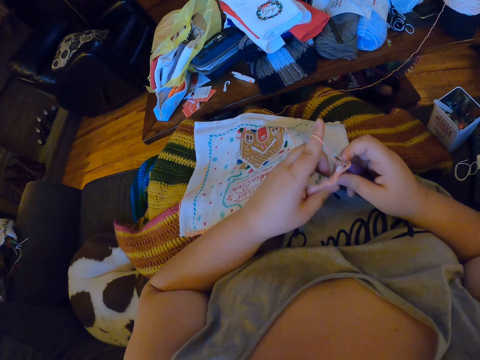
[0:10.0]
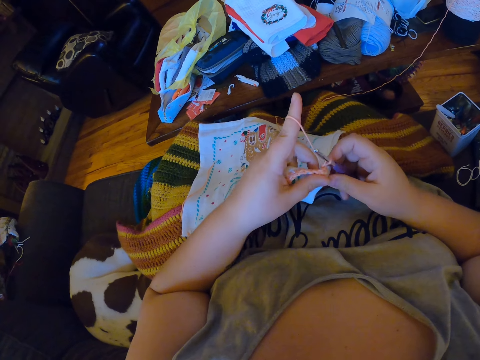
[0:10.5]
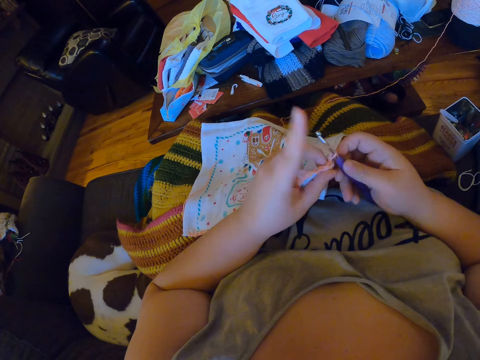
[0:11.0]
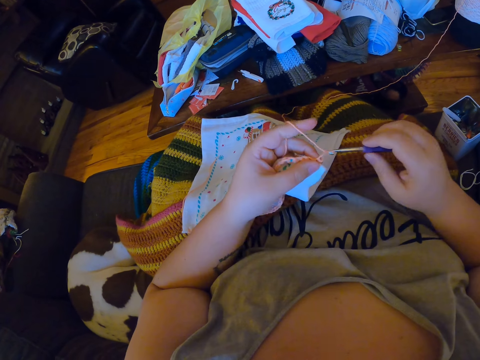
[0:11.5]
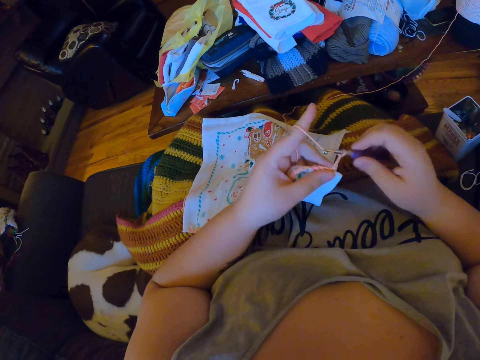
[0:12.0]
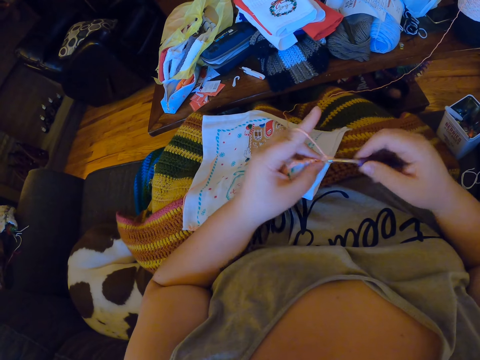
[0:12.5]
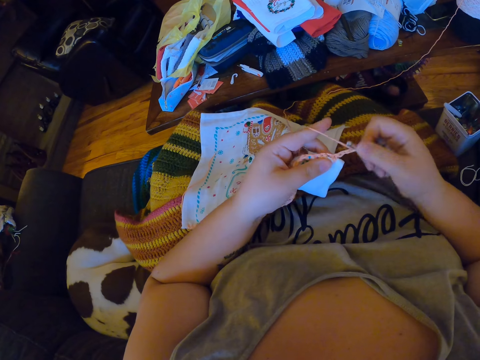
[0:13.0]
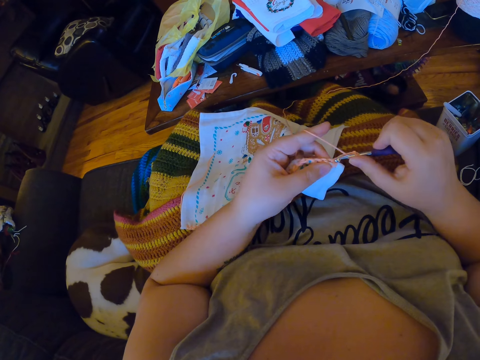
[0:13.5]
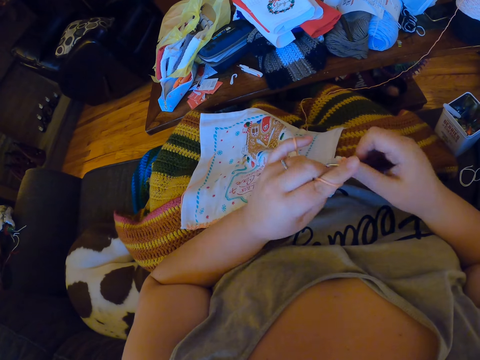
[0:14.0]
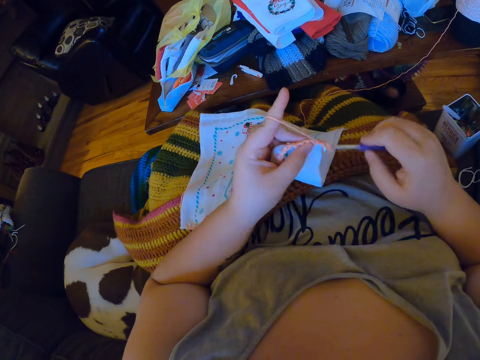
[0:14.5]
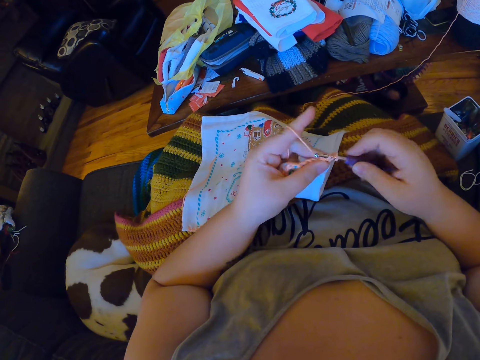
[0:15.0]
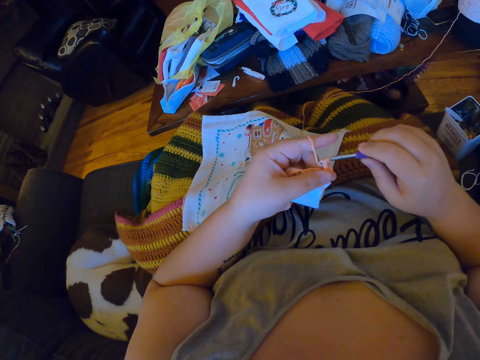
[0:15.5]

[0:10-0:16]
The camera wearer crochets the piece of cloth with the crochet hook in her right hand.
